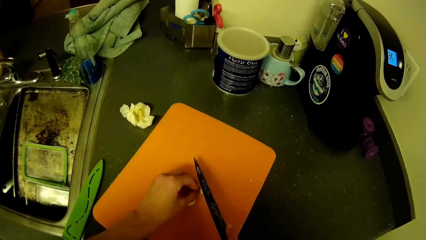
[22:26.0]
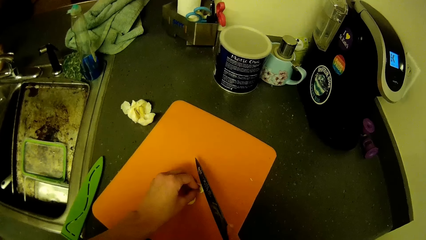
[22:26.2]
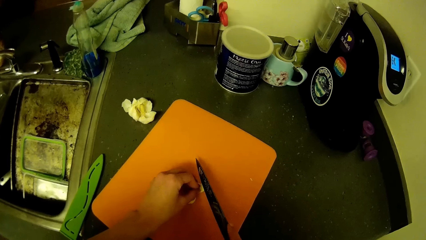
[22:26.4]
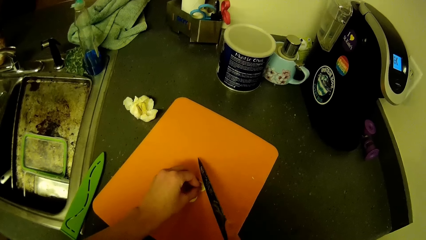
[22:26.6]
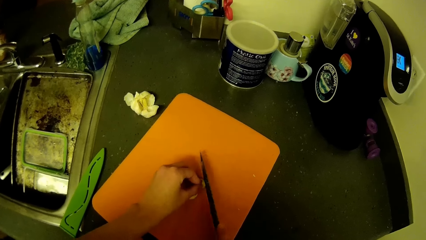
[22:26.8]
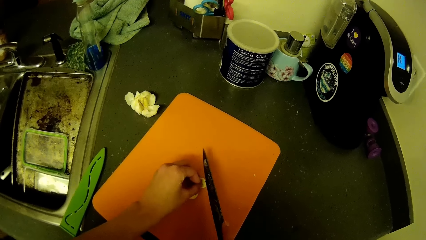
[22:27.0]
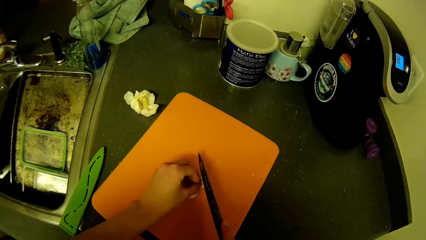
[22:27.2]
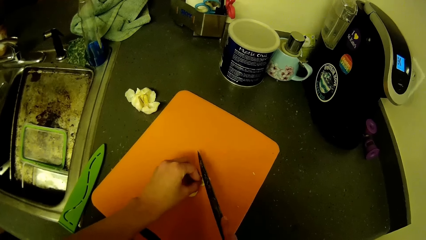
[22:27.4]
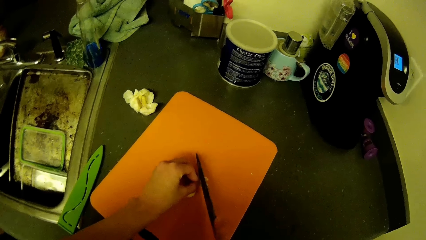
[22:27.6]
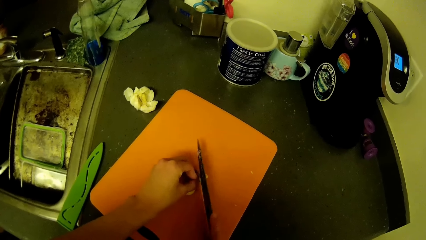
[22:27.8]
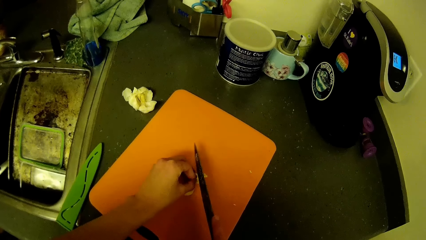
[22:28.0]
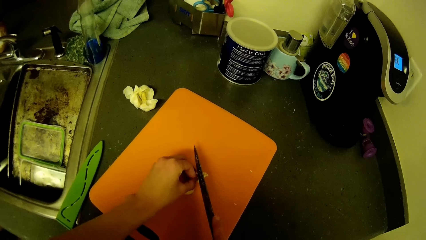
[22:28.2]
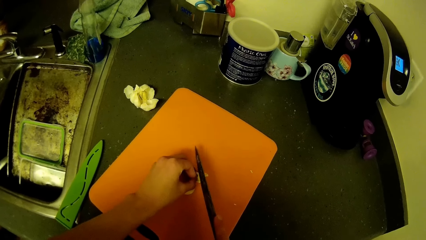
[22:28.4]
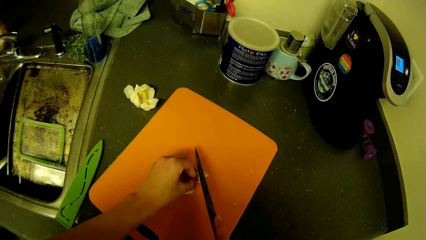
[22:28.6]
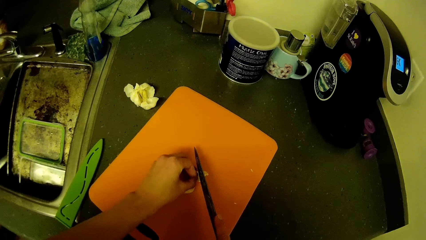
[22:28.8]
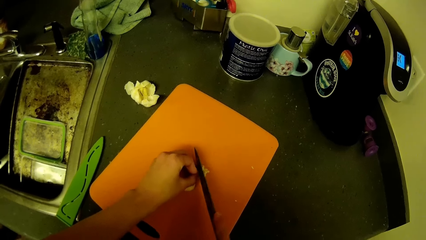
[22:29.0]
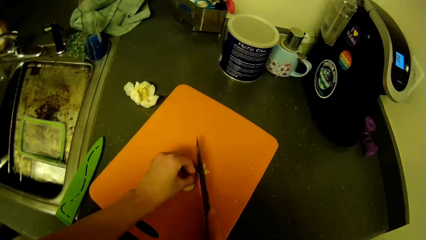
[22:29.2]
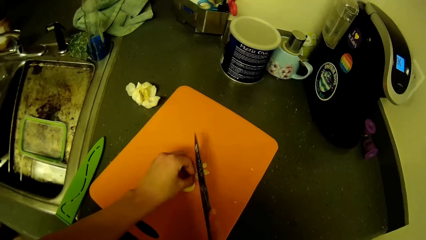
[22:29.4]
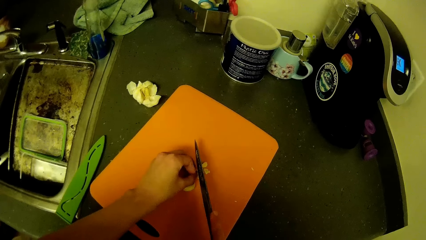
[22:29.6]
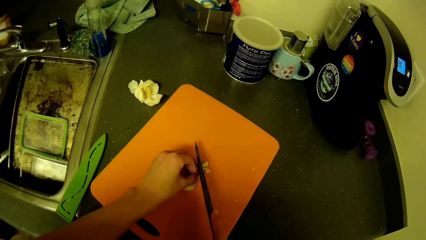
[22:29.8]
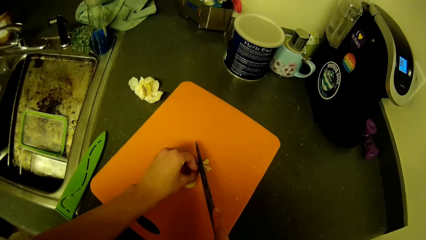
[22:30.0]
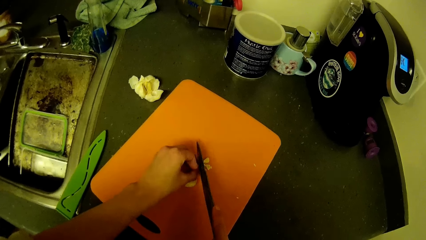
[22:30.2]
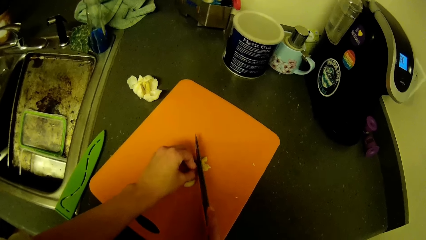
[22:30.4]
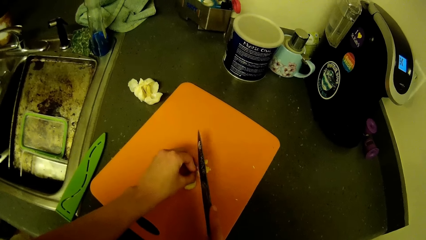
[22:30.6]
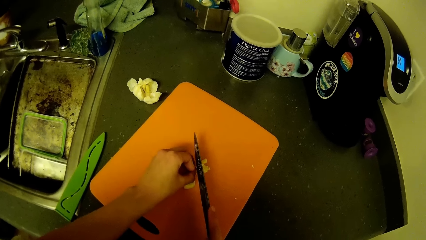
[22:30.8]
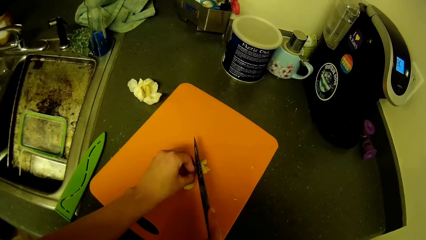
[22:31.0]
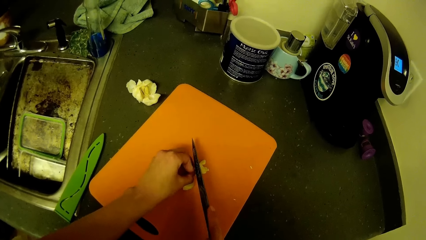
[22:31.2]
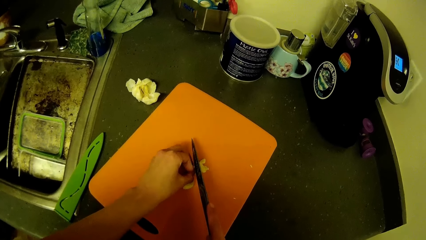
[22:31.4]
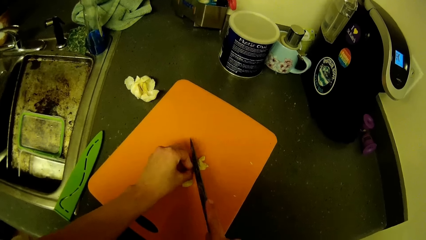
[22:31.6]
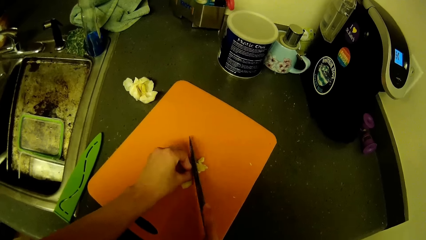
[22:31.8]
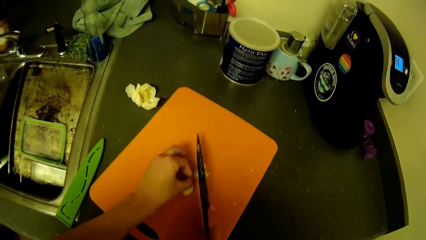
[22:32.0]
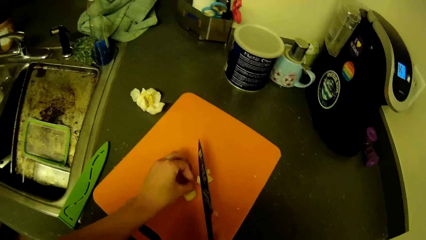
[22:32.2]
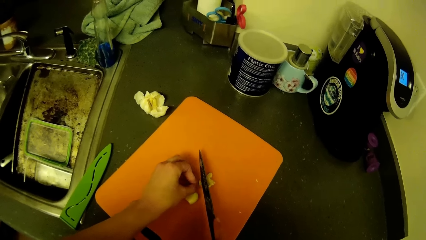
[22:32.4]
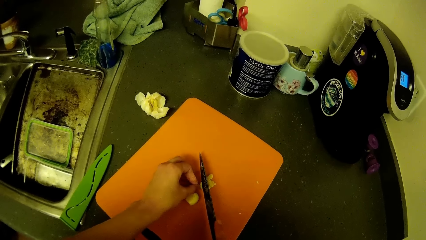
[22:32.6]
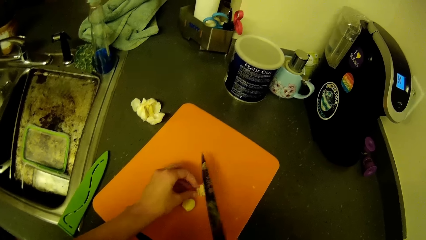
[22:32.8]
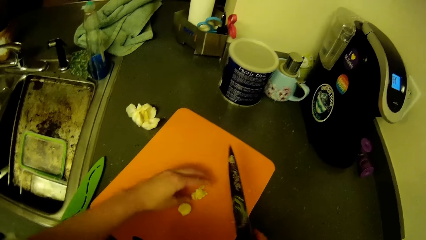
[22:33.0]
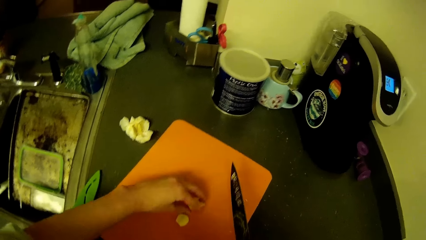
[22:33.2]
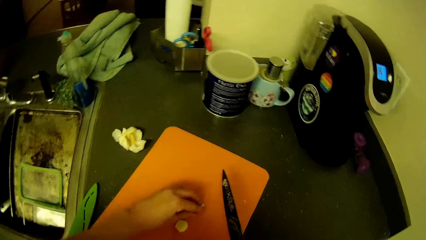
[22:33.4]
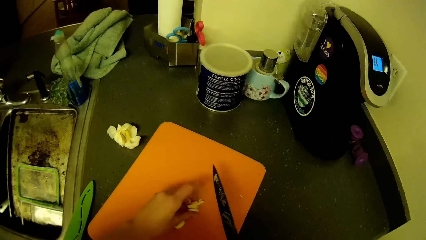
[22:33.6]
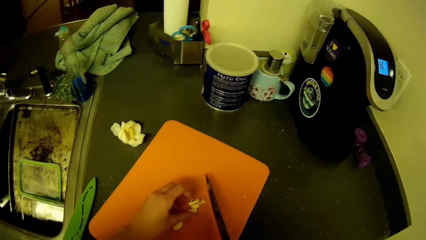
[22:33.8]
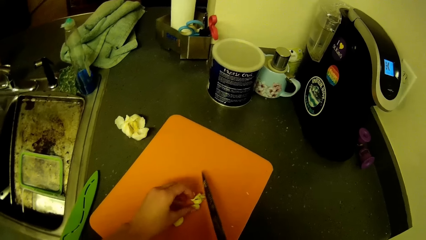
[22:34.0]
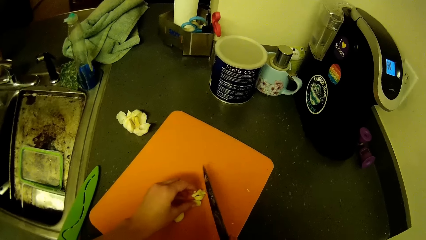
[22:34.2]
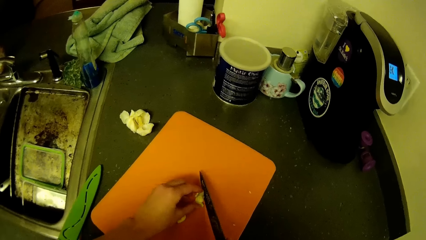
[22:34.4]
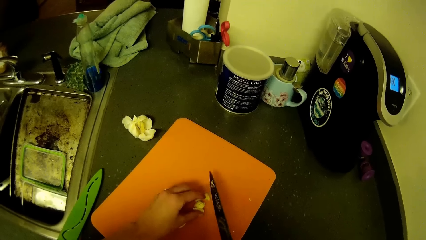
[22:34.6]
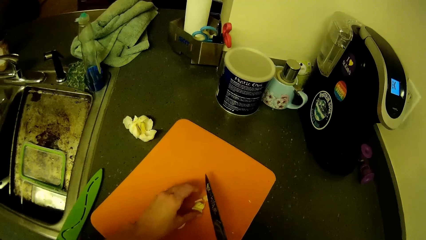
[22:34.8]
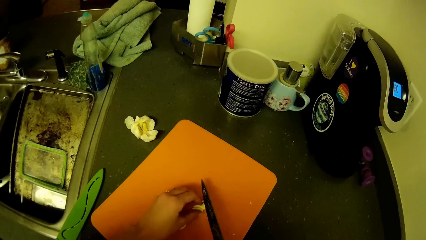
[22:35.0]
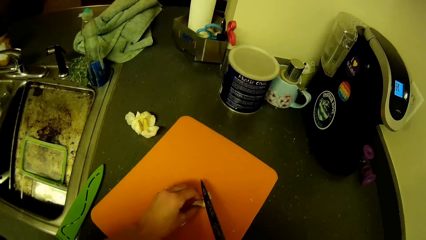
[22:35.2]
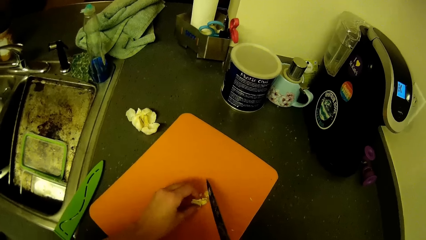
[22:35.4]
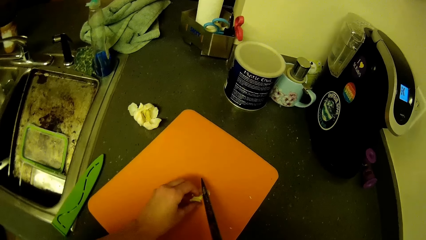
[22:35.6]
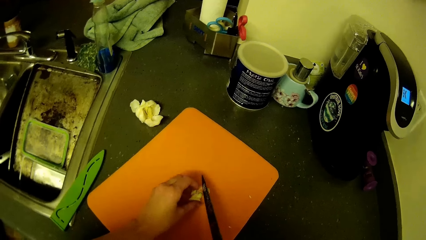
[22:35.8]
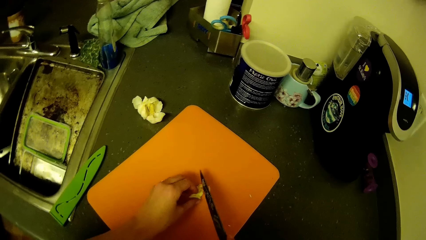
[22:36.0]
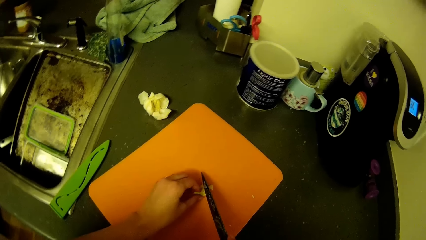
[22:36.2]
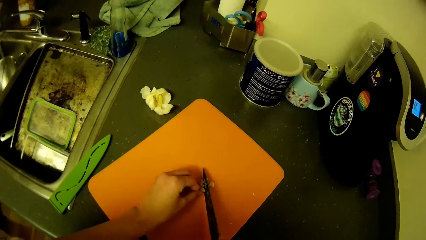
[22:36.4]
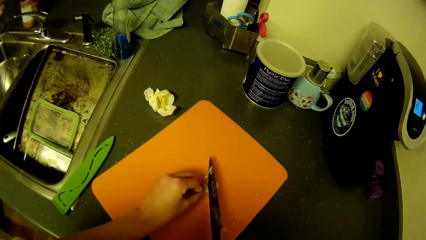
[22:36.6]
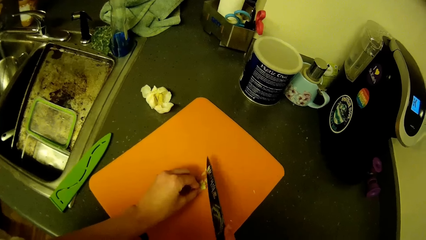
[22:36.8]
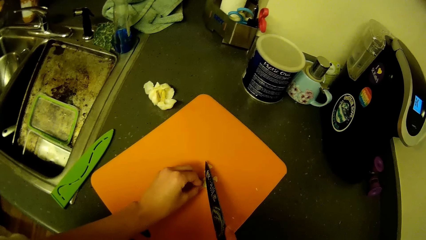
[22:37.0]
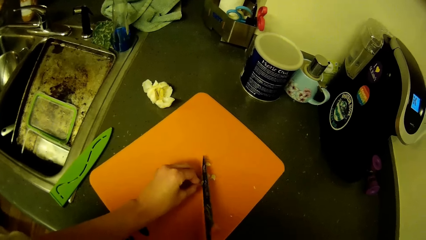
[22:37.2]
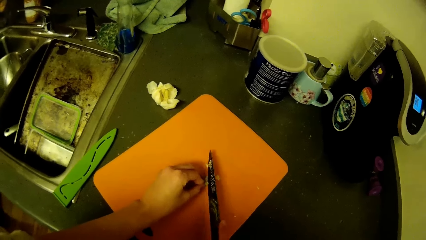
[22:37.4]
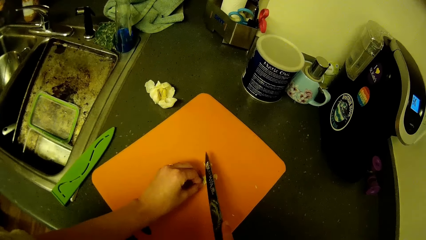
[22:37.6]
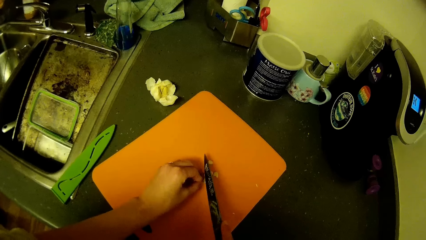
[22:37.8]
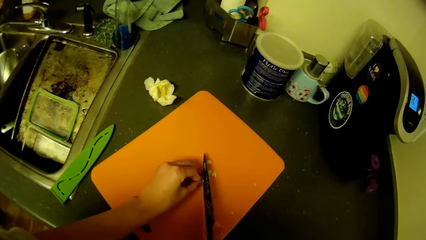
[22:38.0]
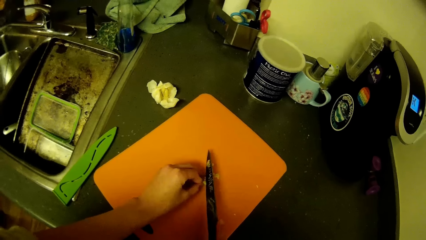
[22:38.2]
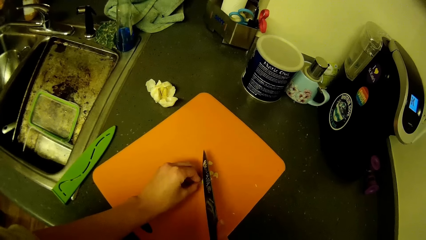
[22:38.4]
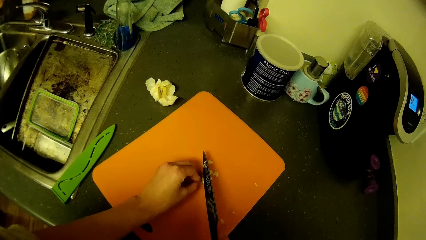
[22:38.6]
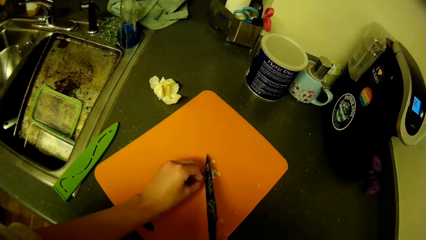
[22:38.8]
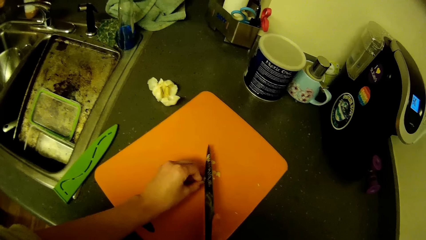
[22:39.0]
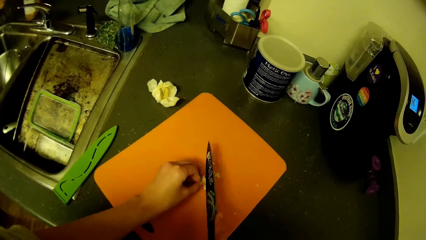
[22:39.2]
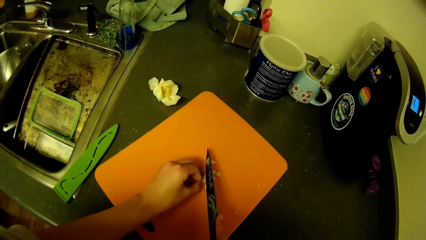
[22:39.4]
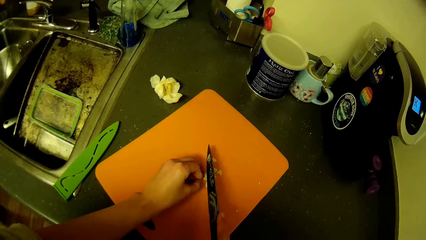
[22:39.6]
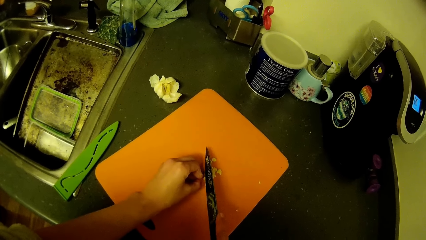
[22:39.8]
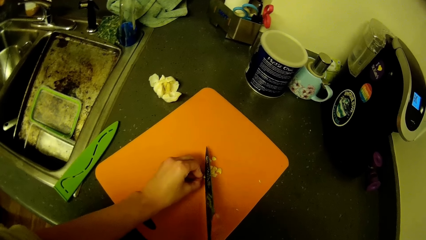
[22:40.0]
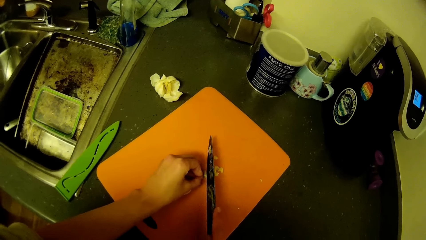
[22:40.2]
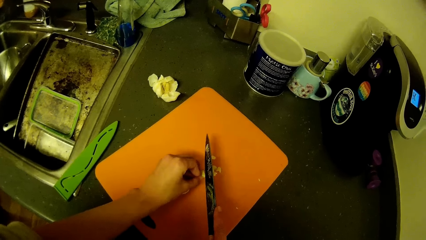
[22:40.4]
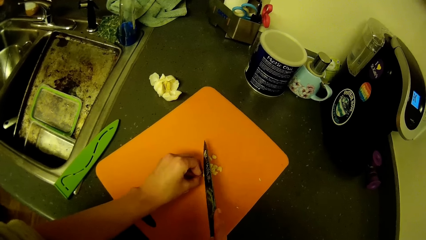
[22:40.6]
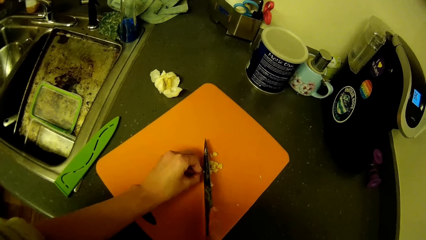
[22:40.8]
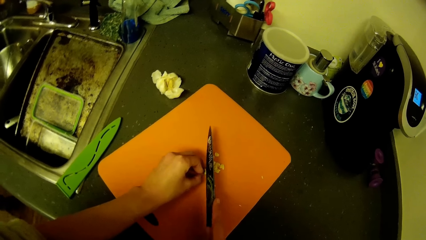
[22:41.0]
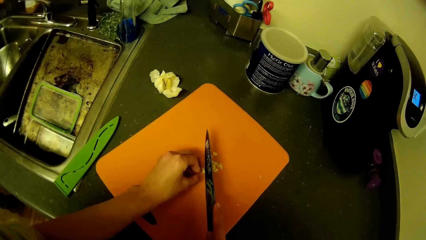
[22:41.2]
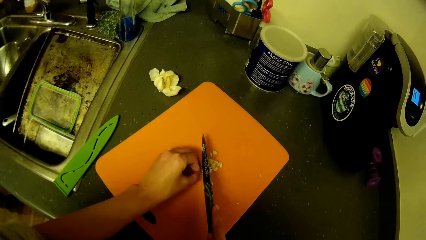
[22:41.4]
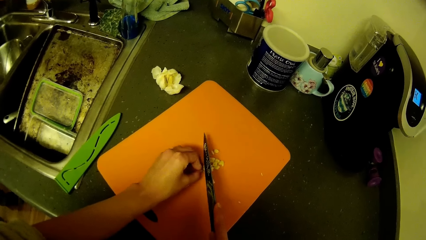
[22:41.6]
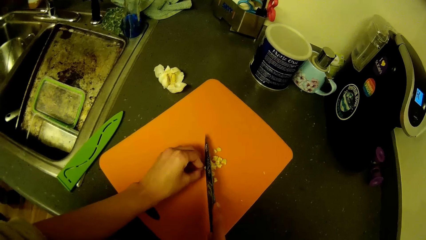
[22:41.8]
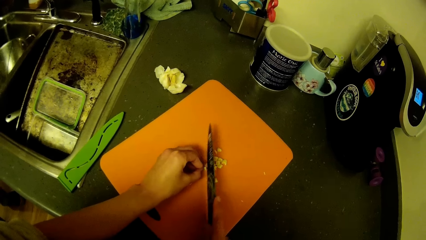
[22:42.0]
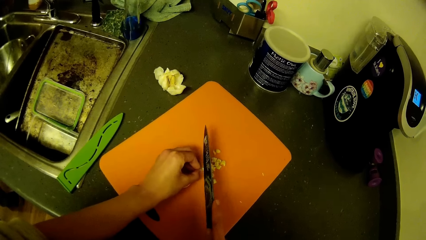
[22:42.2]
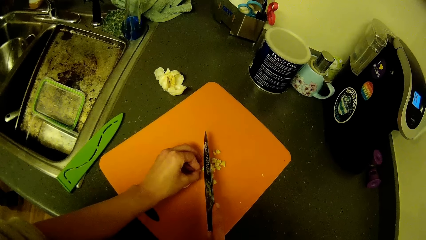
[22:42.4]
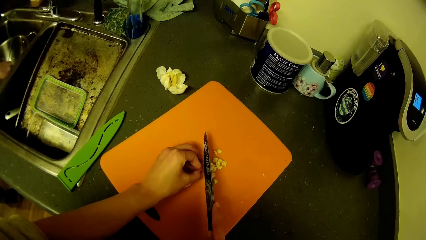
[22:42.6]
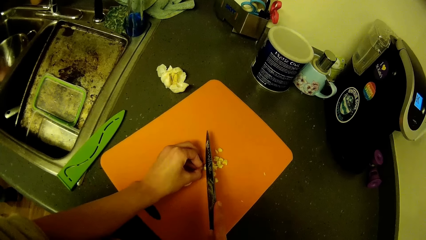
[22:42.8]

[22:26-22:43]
The camera wearer chops the garlic cloves.
